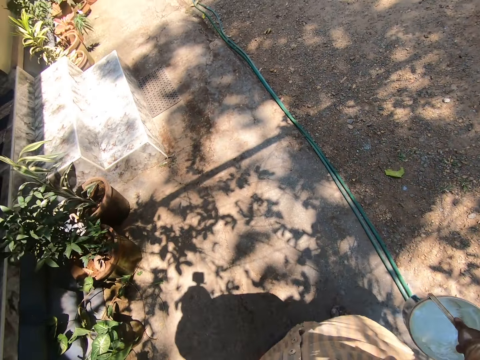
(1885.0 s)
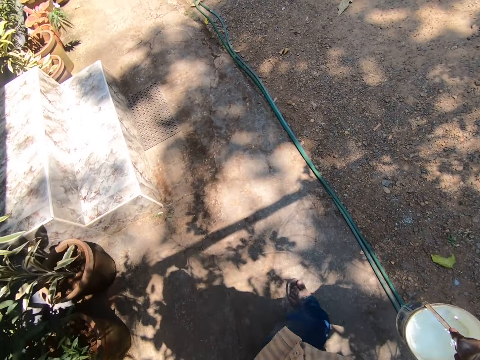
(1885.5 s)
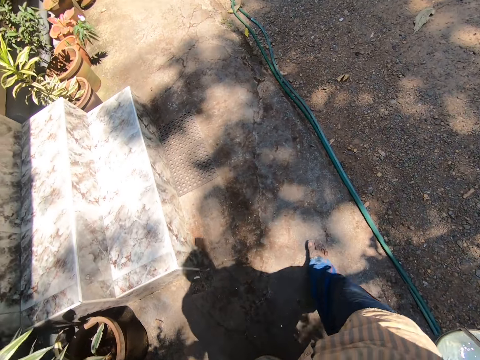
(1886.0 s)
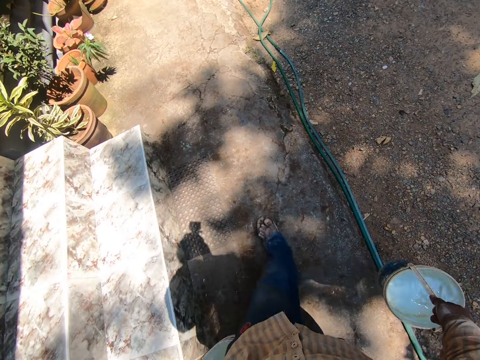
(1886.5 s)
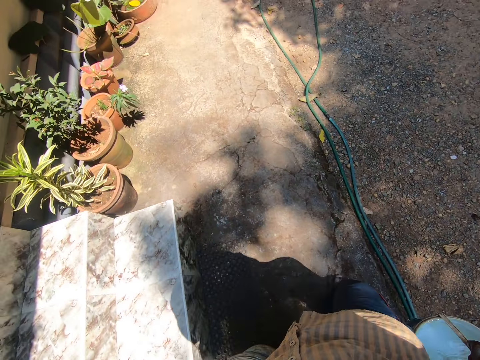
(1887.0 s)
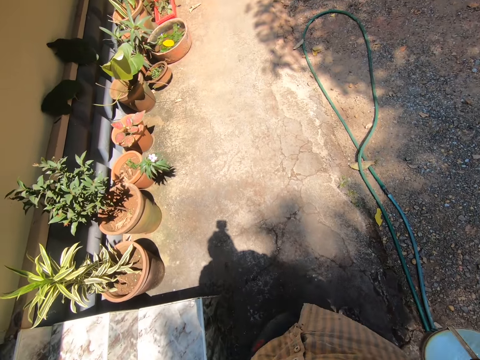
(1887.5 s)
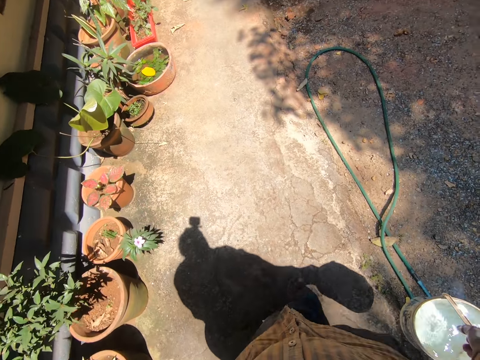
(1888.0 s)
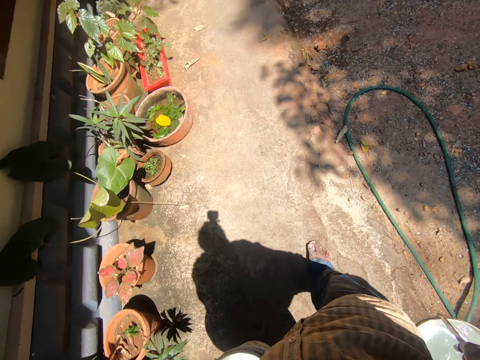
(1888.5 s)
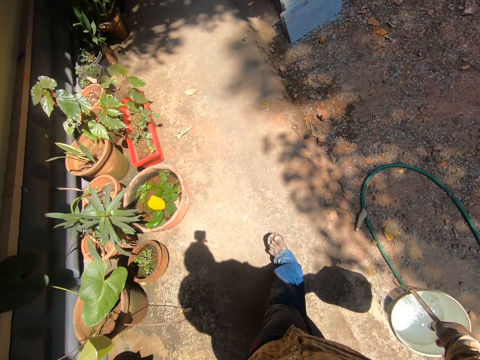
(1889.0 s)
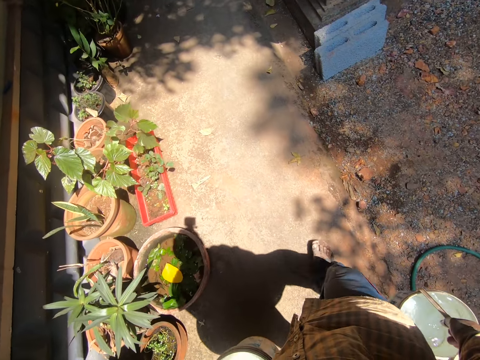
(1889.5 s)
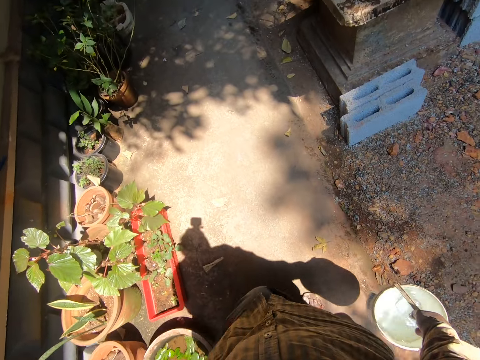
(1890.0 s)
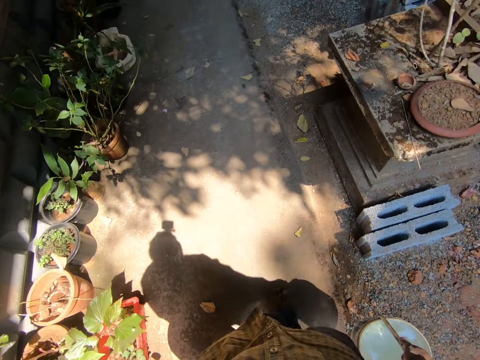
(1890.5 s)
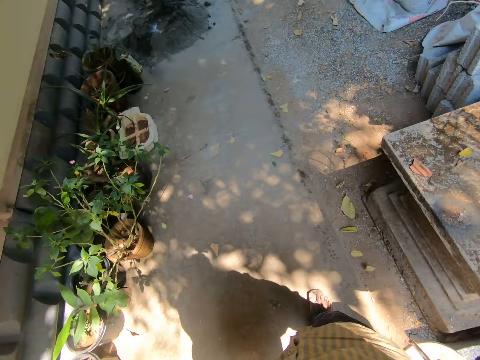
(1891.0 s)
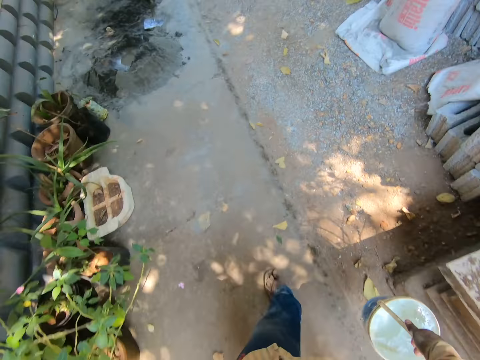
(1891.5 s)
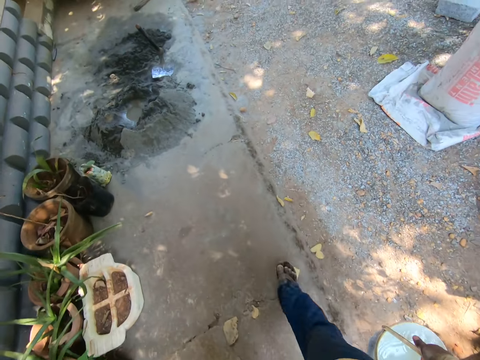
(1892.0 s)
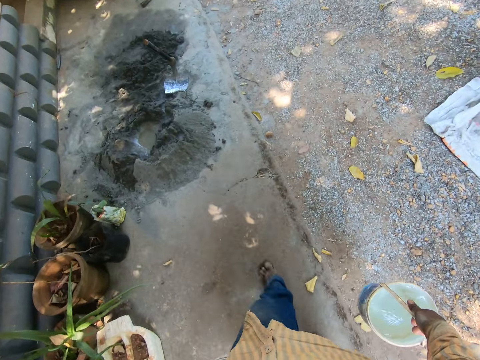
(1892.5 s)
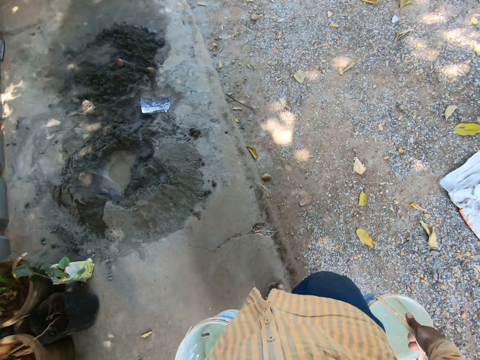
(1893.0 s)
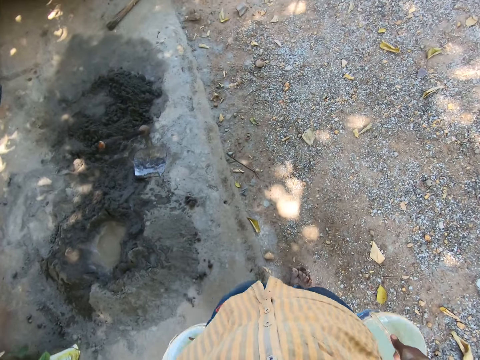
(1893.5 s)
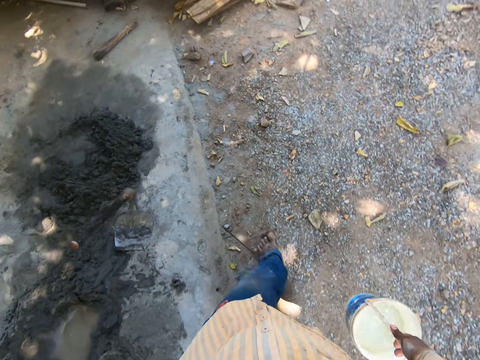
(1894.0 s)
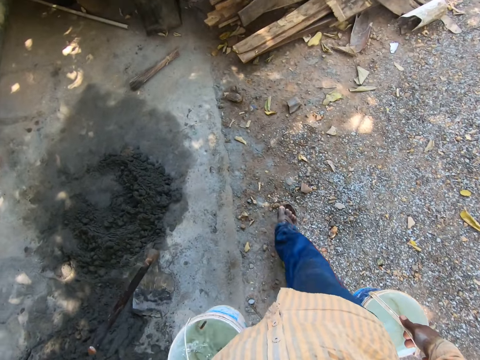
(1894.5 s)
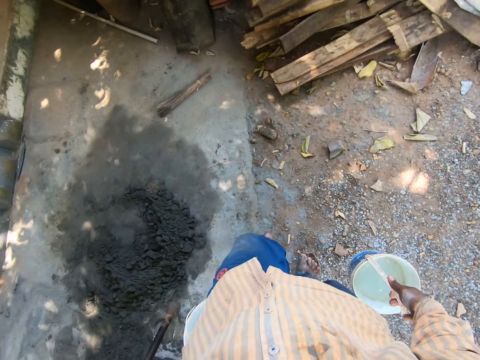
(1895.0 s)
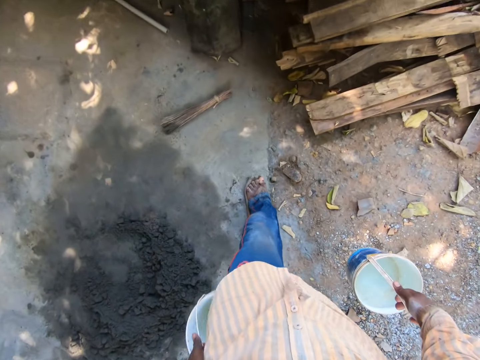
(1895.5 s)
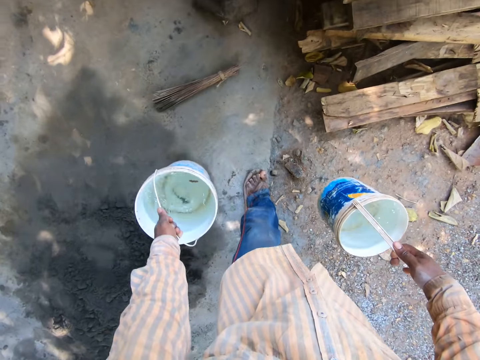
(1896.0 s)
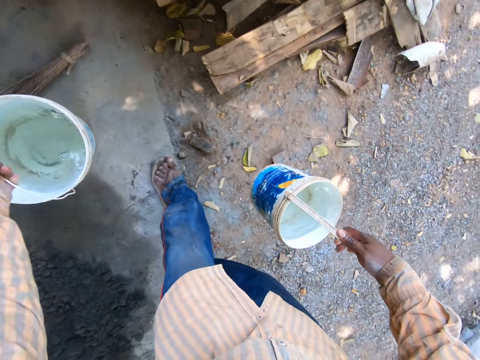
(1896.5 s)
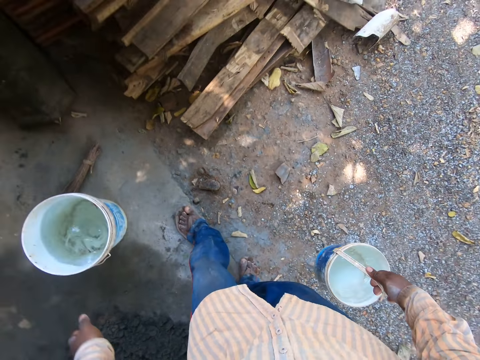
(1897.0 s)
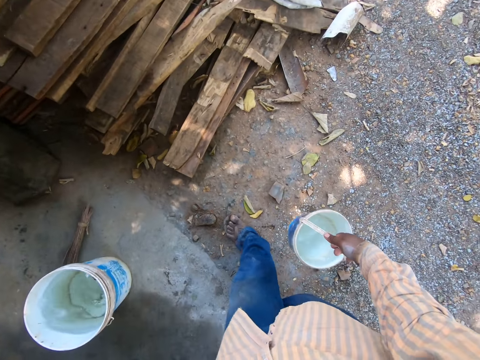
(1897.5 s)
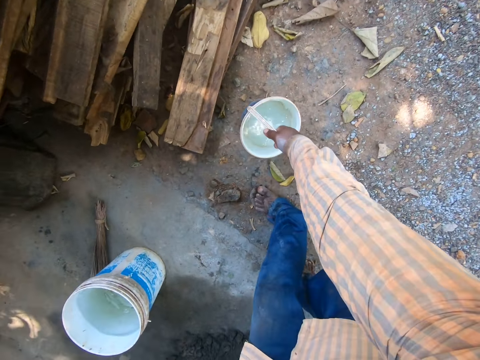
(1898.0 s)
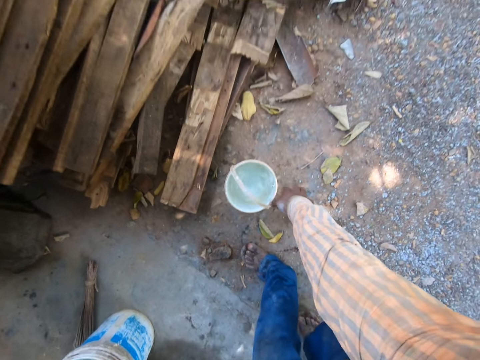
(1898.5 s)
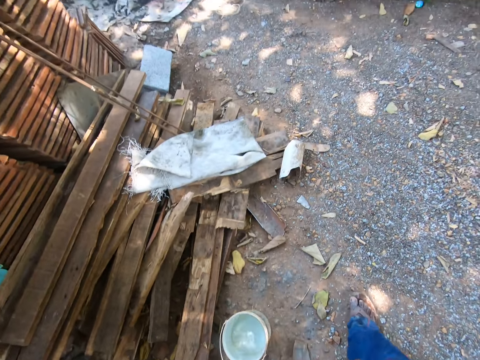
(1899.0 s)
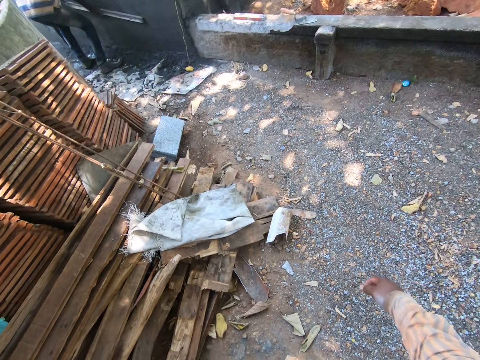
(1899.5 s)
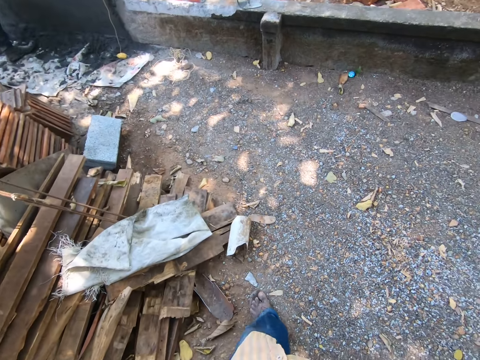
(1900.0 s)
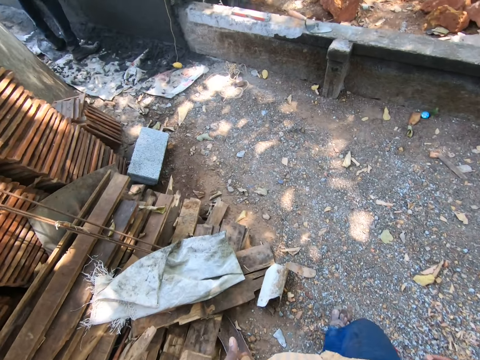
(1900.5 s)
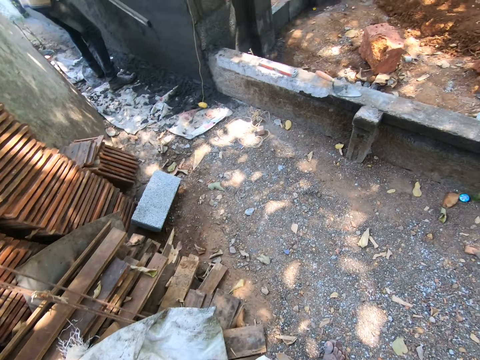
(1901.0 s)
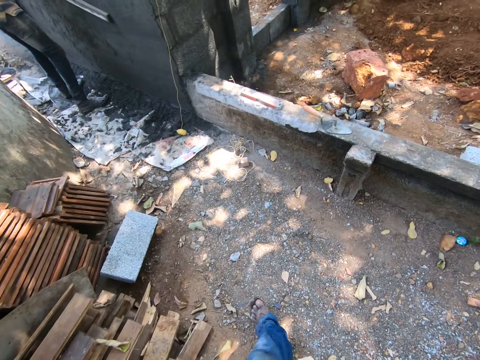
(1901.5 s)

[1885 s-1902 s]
A man interacts with another man. The camera wearer places the bucket on the floor with his left hand. He places another bucket on the ground with his right hand. A third man holds the wooden straightedge on the wall with both hands. The camera wearer walks in the compound. The third man levels the wall with the wooden straightedge in both hands.

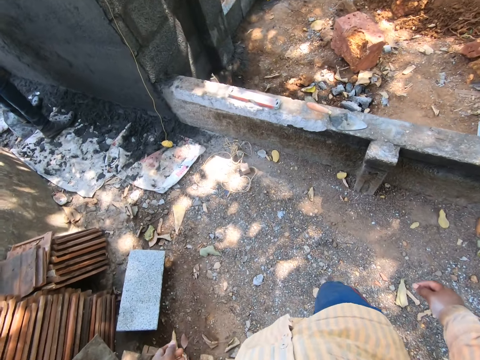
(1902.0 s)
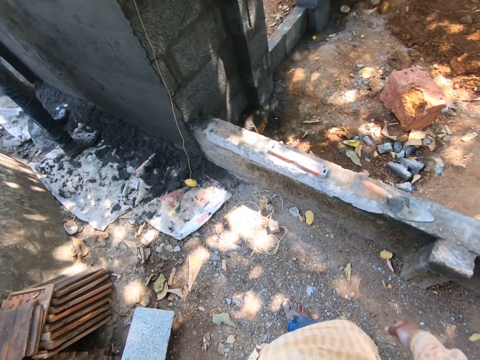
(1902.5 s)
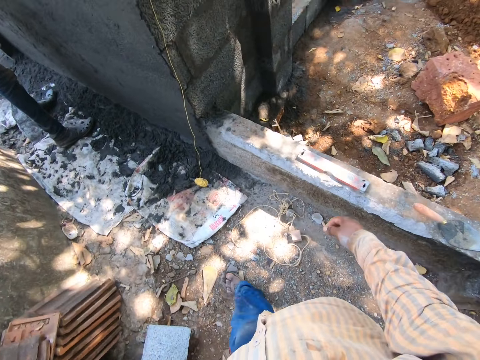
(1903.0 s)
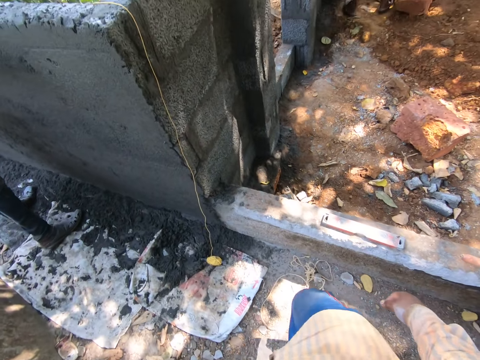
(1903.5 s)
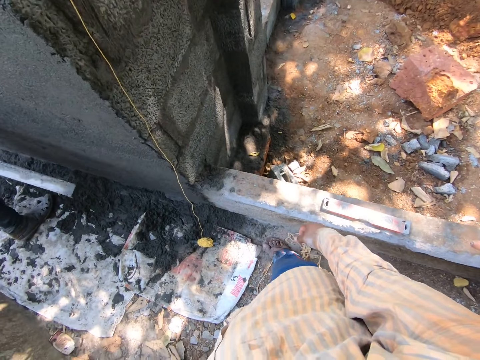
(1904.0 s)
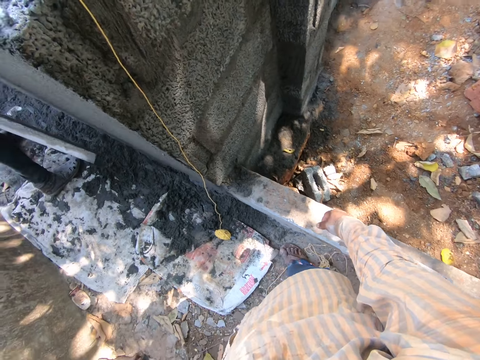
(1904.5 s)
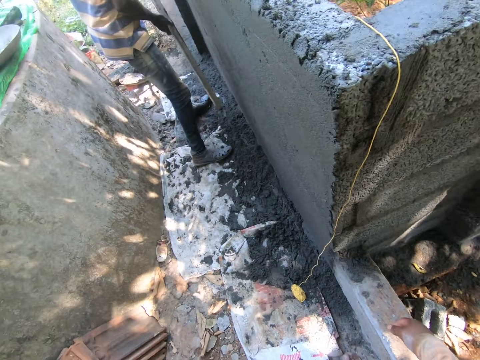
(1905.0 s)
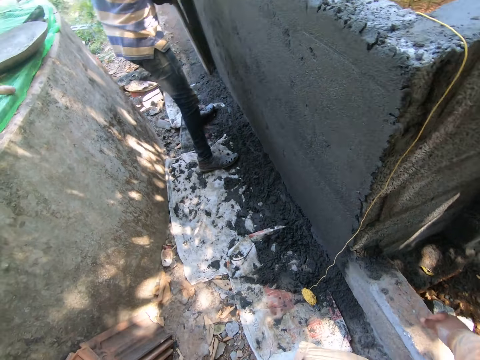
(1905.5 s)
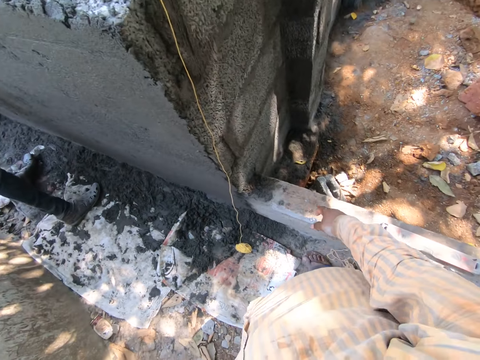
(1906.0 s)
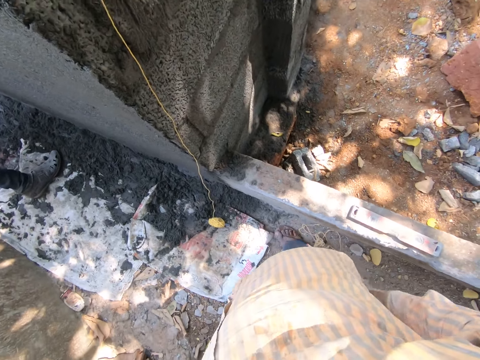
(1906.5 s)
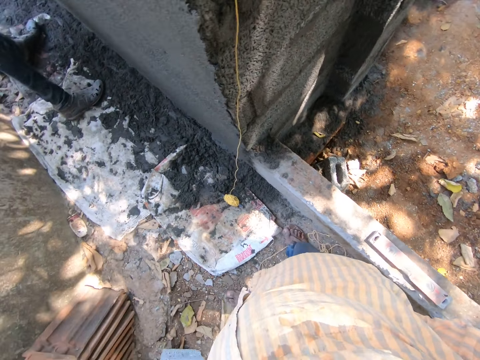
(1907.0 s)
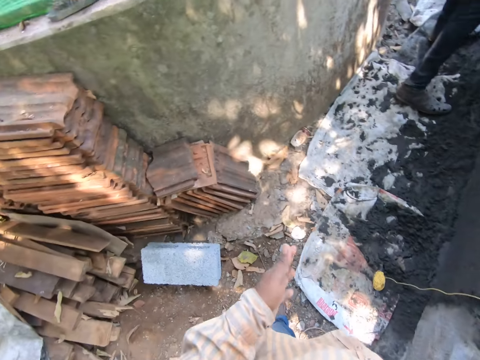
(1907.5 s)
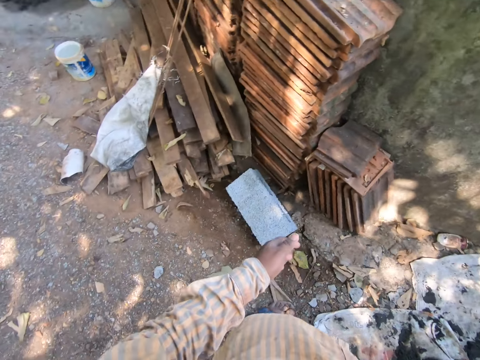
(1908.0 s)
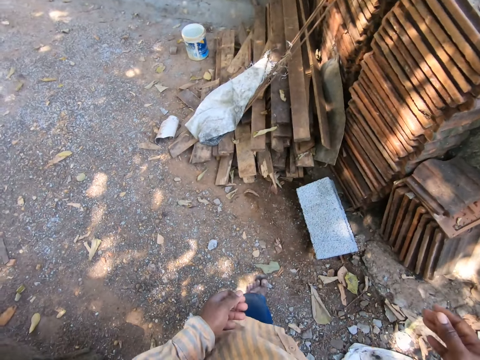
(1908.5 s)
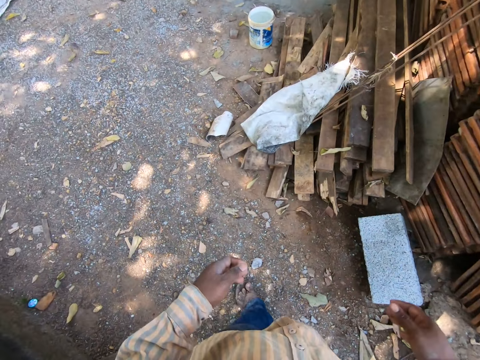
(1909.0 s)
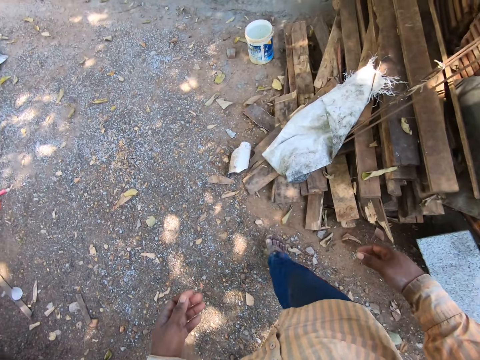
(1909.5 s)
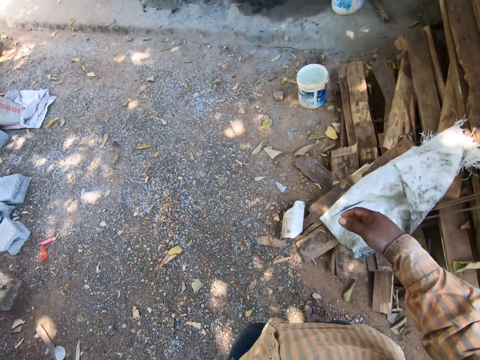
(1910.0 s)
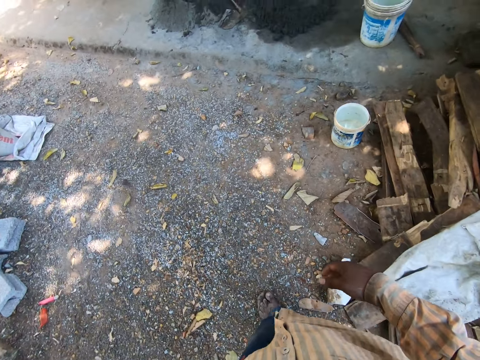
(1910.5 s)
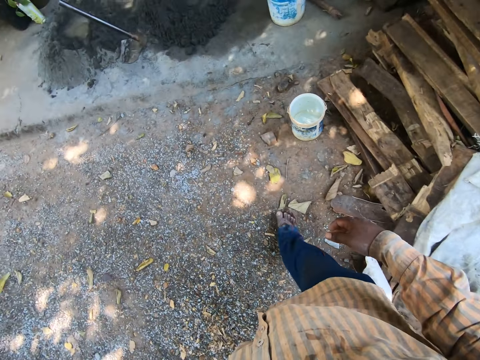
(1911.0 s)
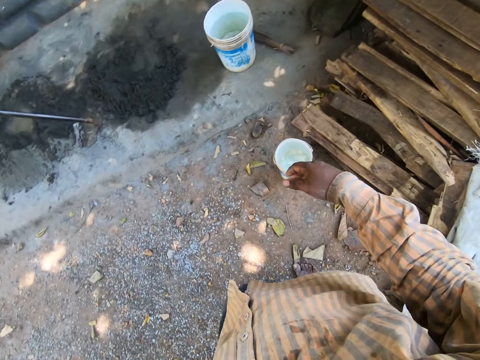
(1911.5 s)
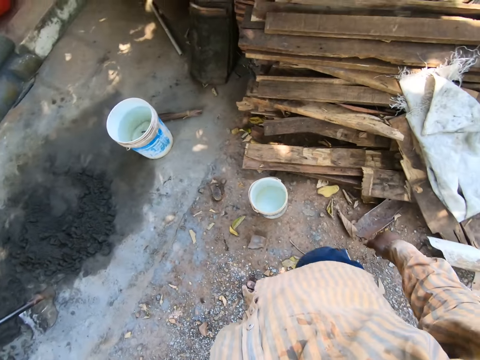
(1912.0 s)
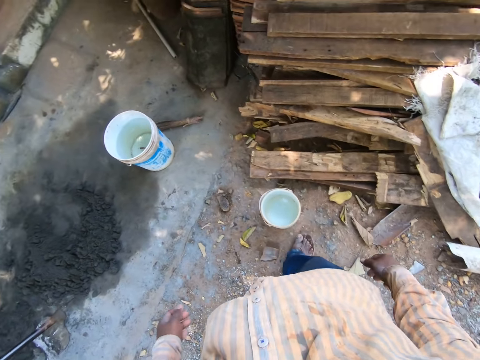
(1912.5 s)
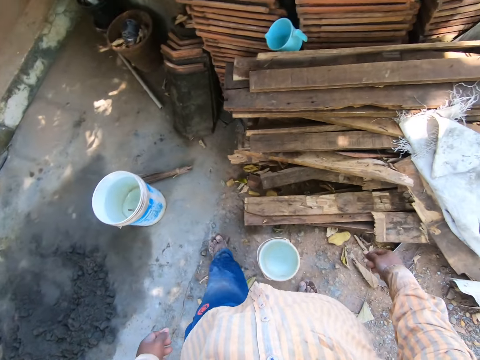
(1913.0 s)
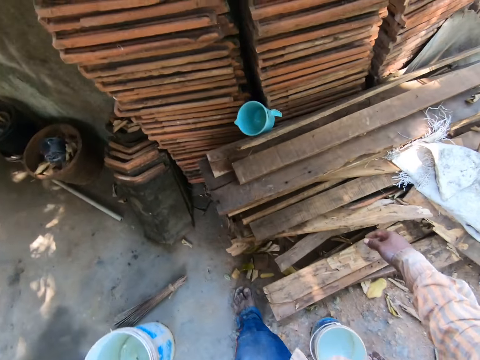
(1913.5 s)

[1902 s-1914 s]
A man removes the wooden straightedge from the wall with both hands. The camera wearer interacts with the man.
